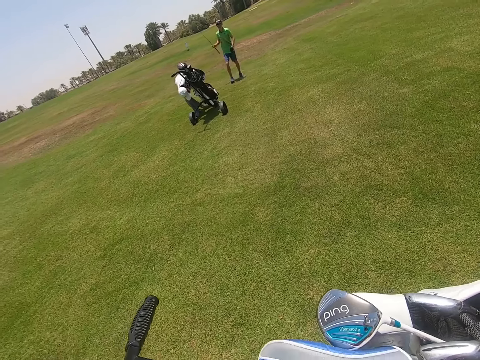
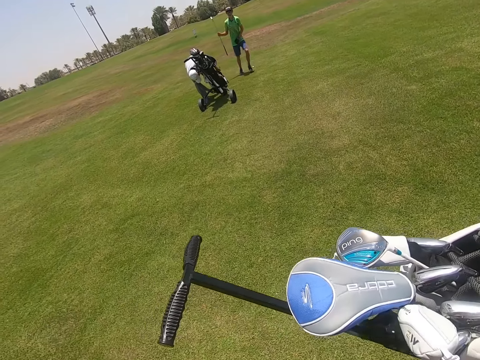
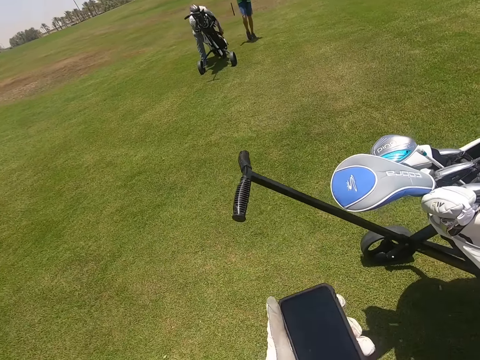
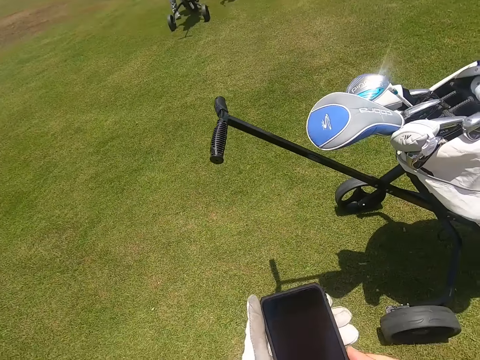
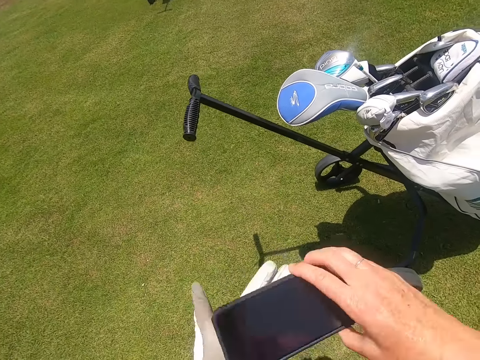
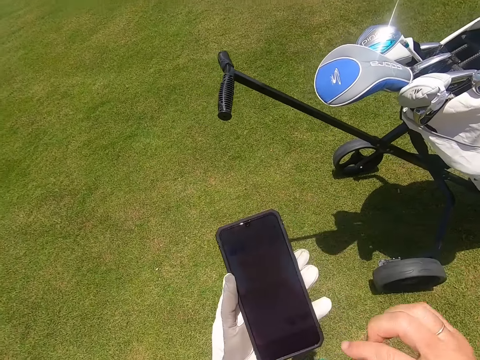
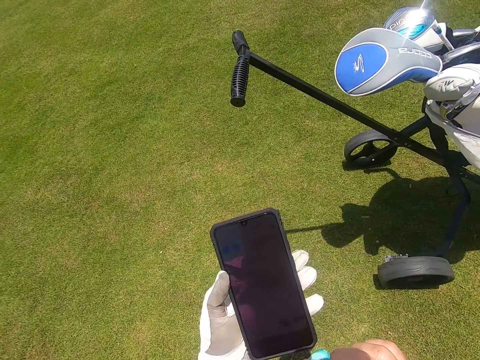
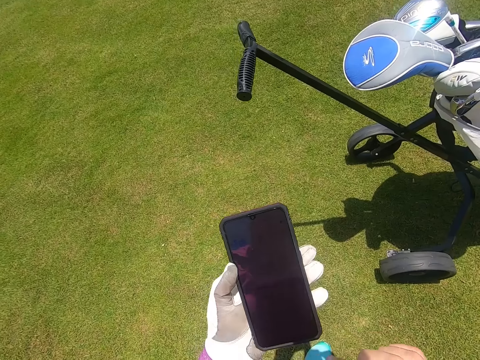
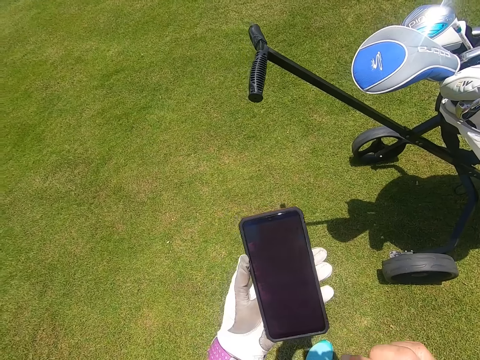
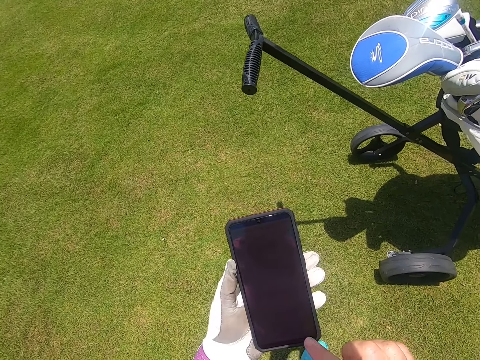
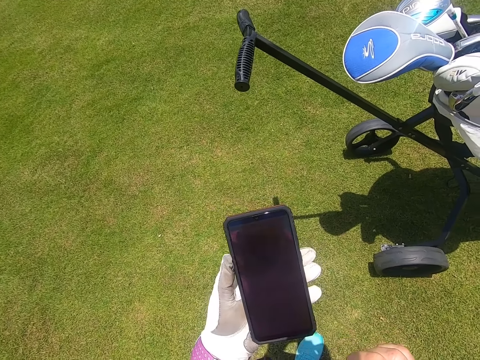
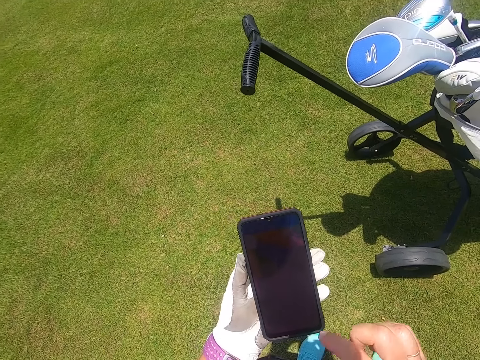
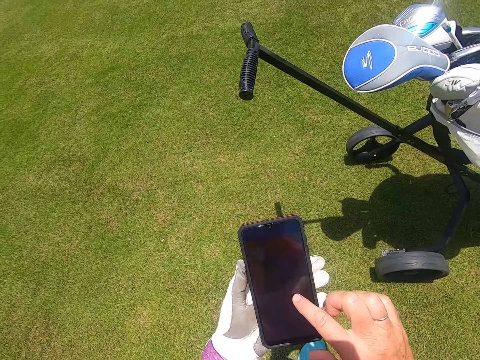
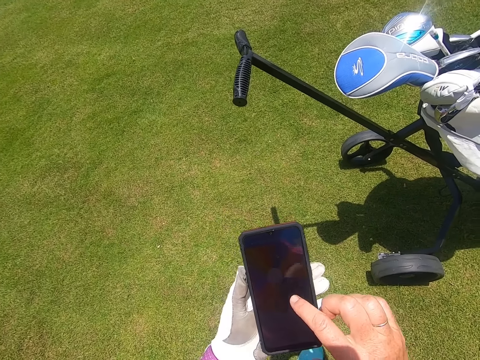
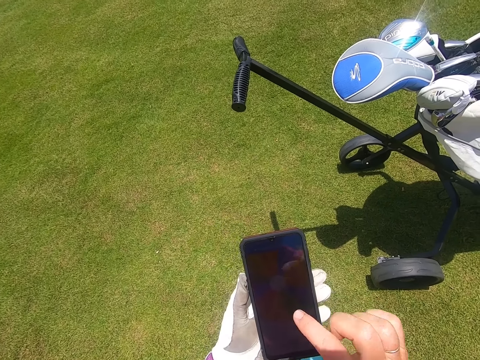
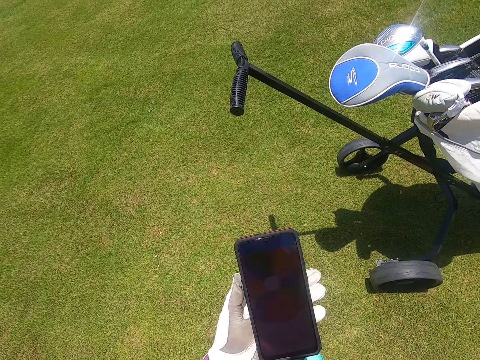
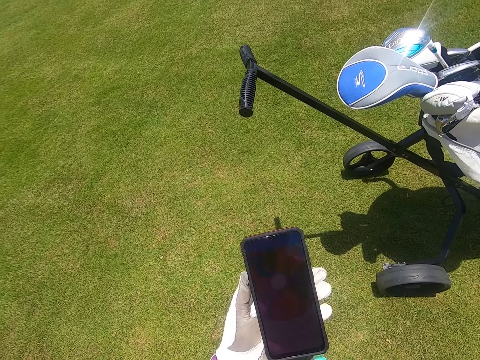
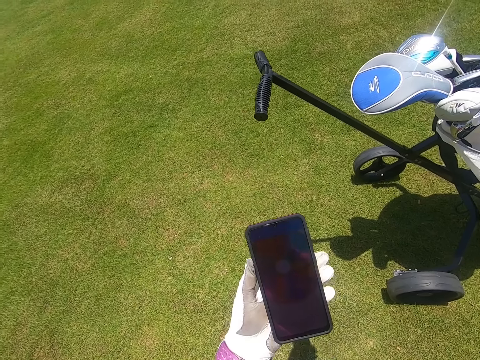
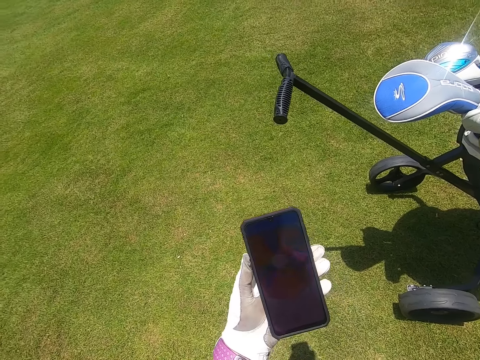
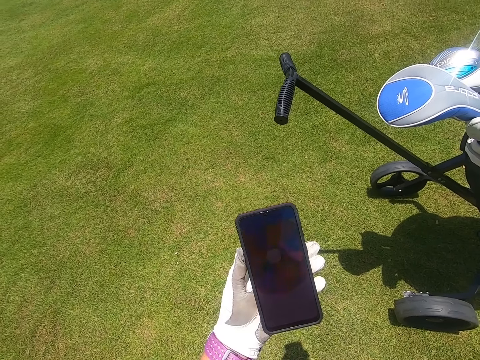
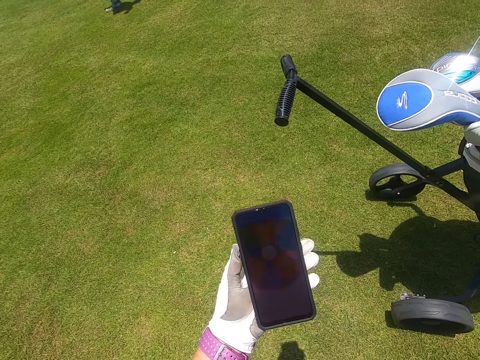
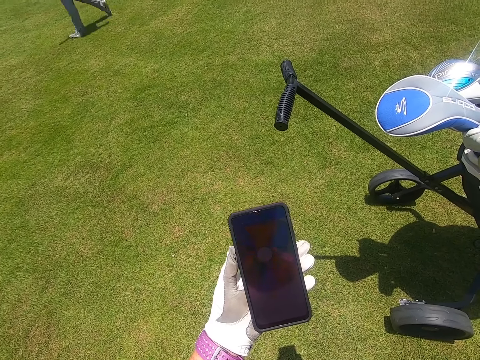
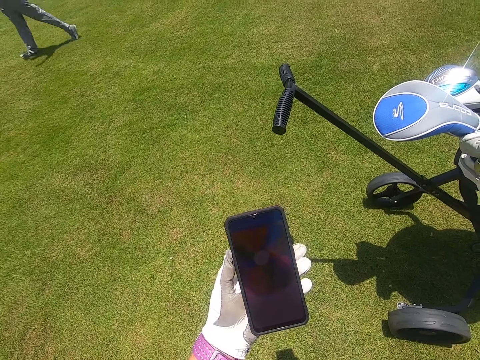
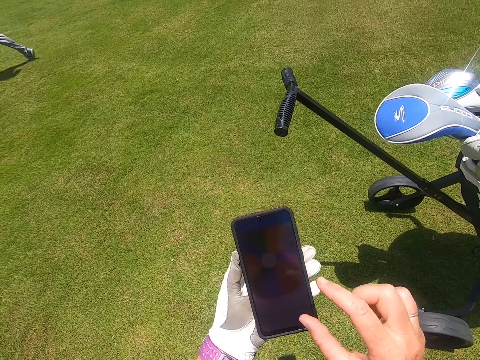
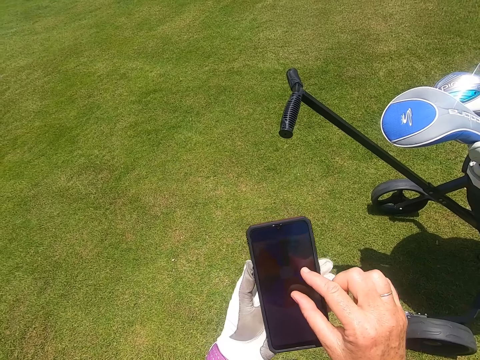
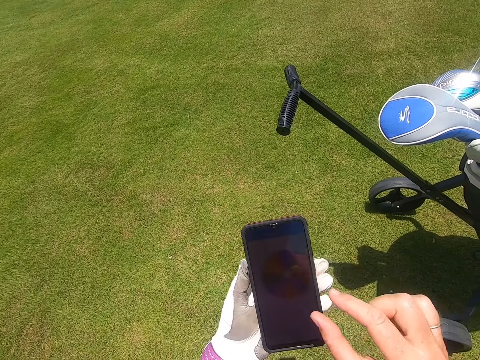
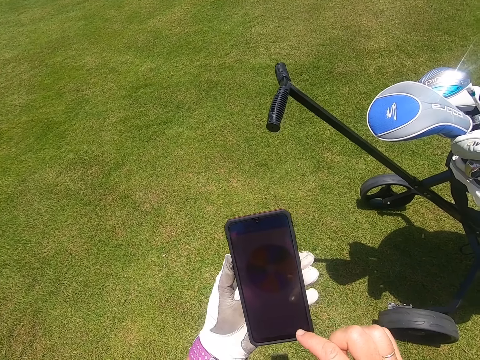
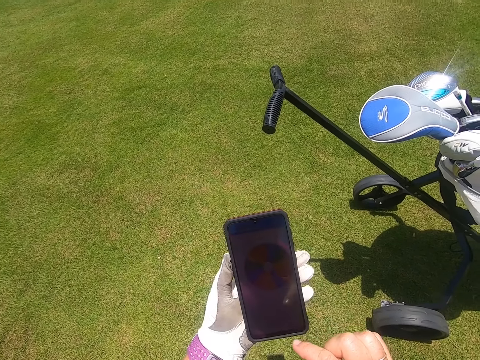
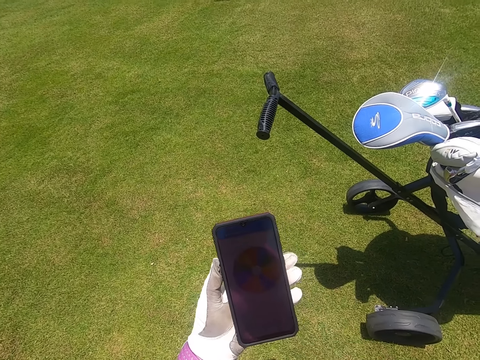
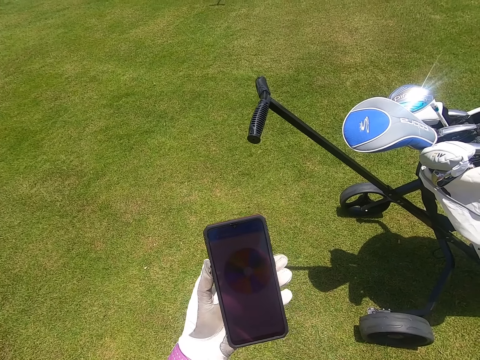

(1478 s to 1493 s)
A man ties the golf bag to the golf cart. The camera wearer turns the phone. They go through the phone.

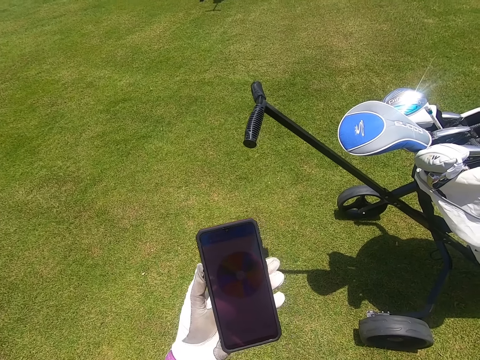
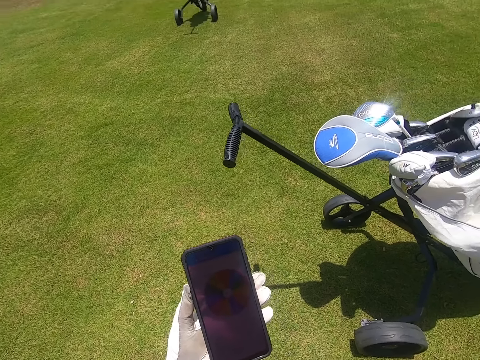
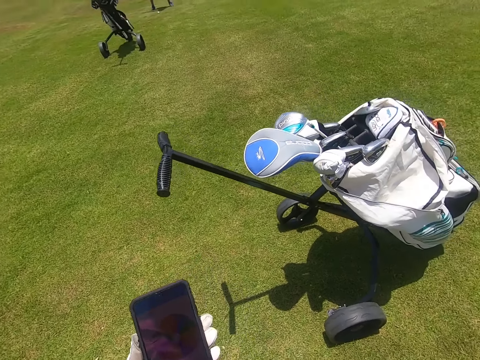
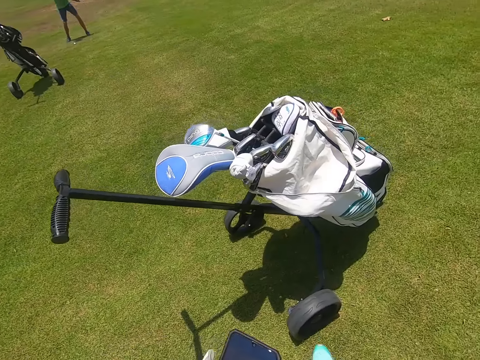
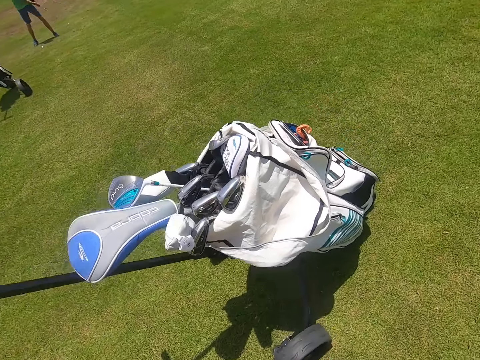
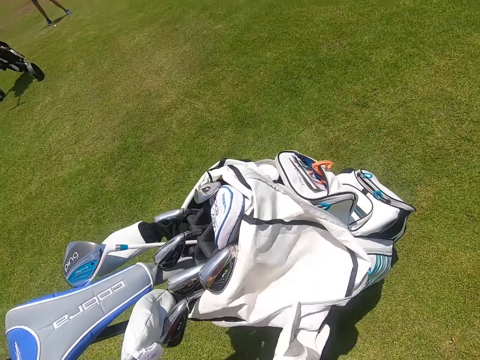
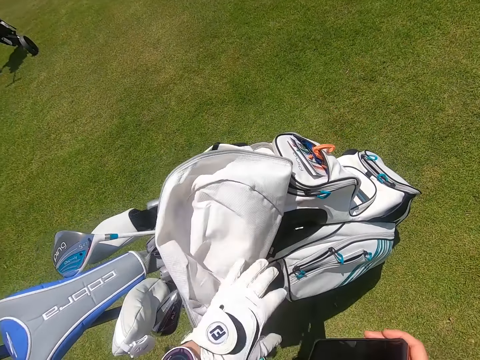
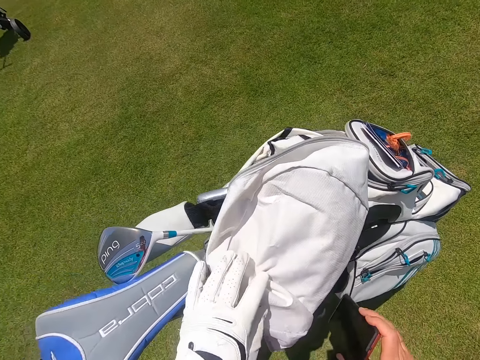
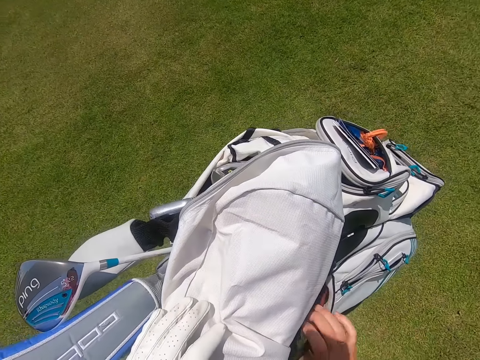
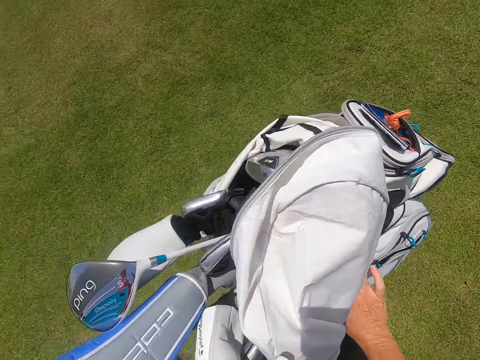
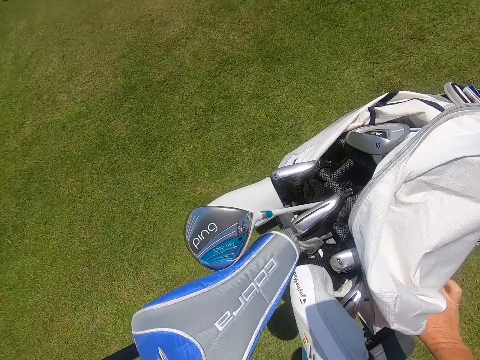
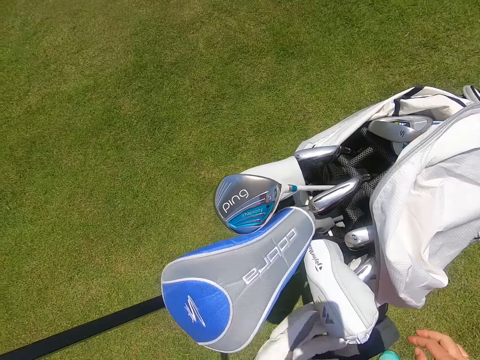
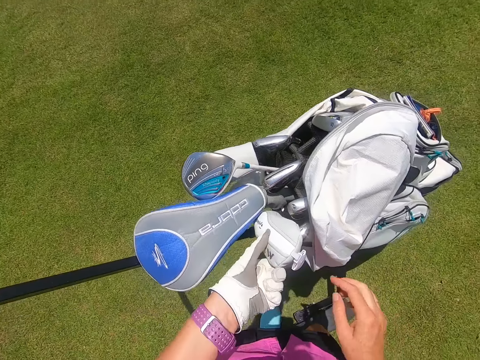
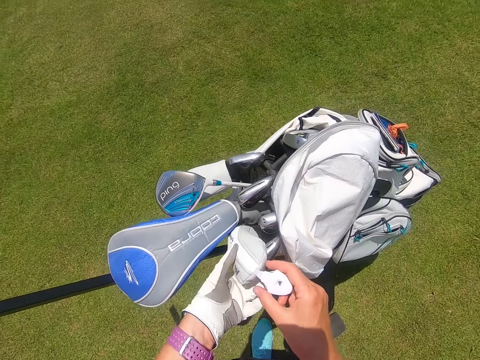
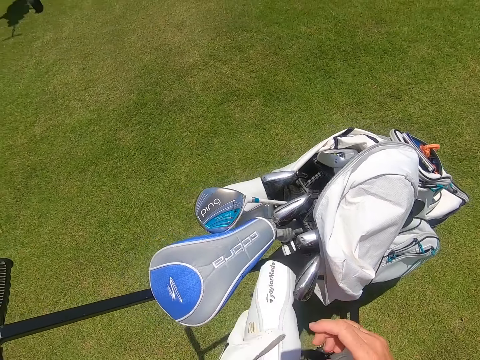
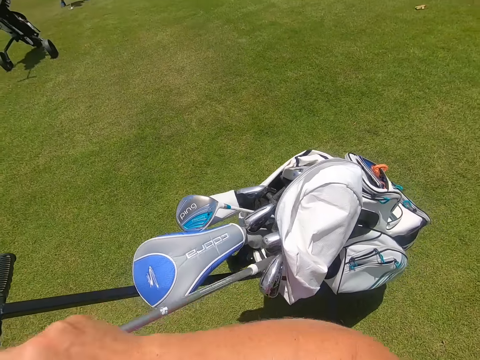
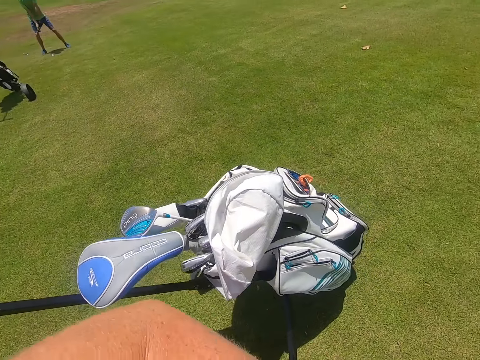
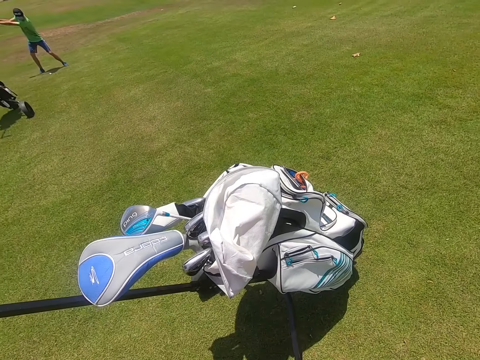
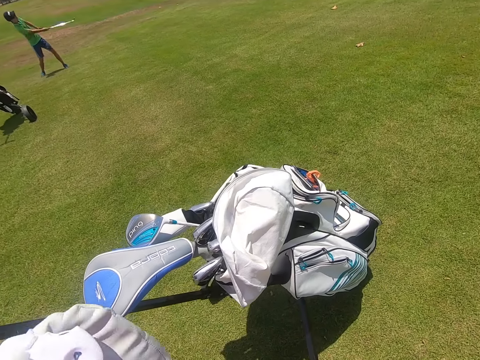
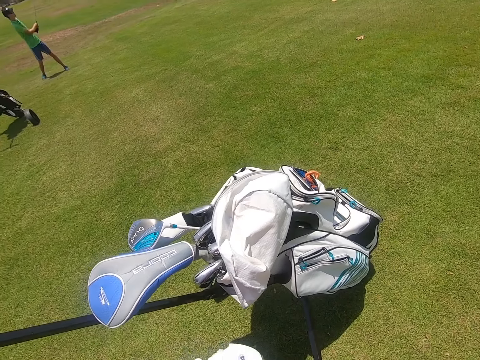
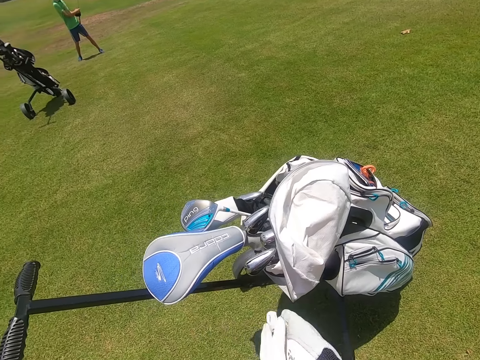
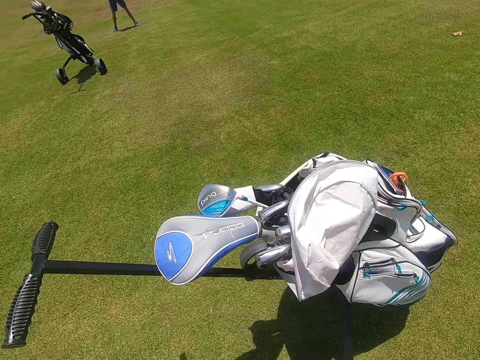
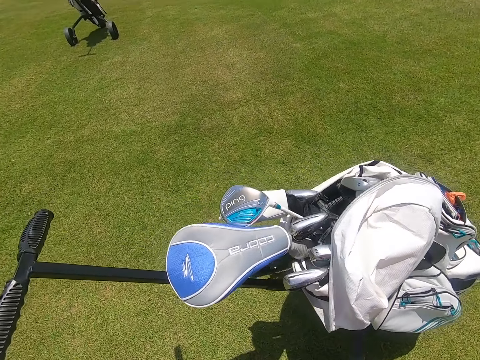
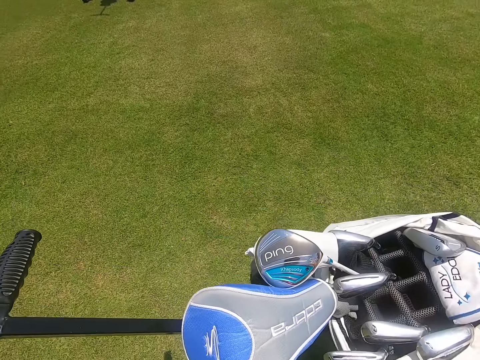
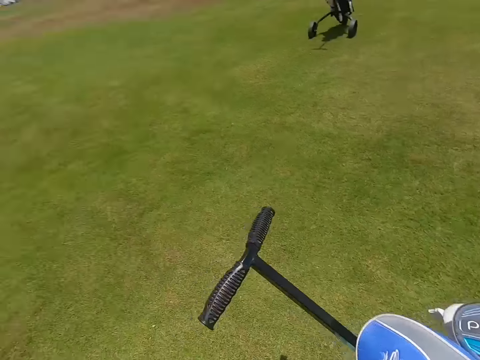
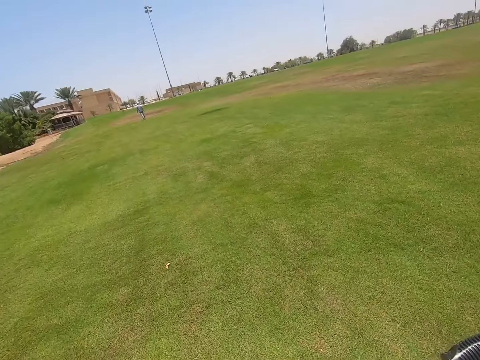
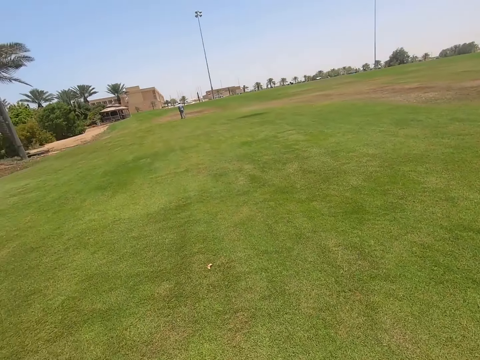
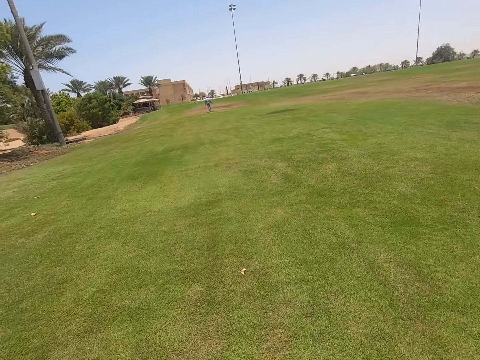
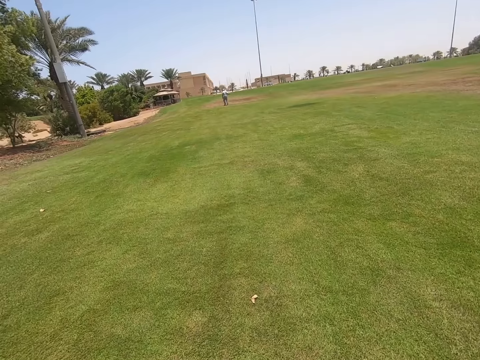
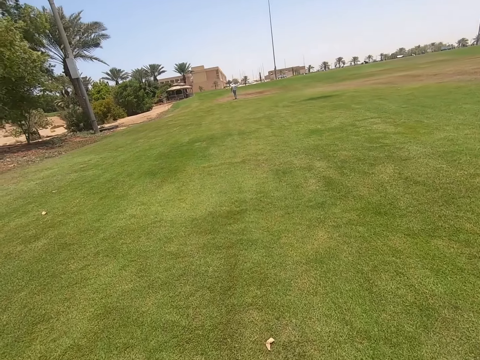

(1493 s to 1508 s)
The camera wearer touches the golf bag. They place the phone in the golf bag. They pick up a golf club from the golf bag. They touch the golf bag. A man walks on the golf park. The camera wearer looks around the golf park.
